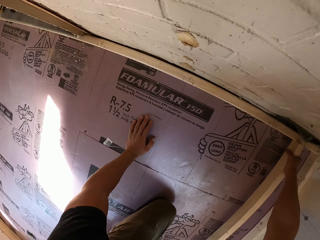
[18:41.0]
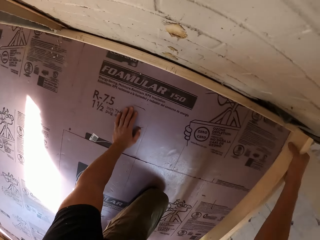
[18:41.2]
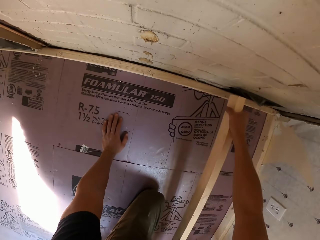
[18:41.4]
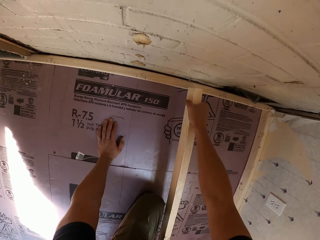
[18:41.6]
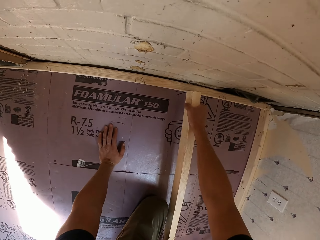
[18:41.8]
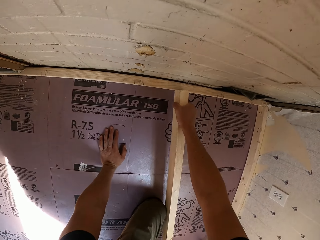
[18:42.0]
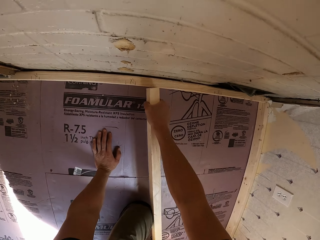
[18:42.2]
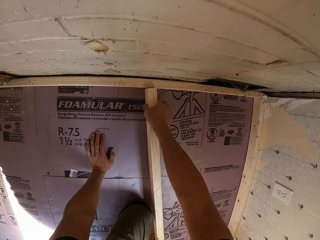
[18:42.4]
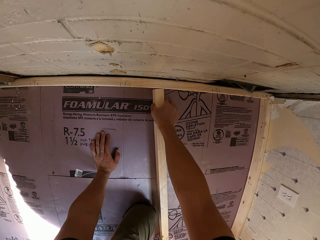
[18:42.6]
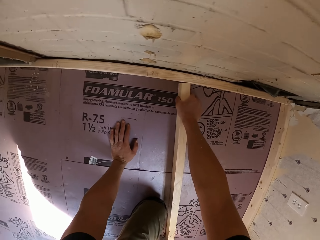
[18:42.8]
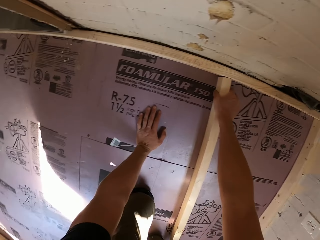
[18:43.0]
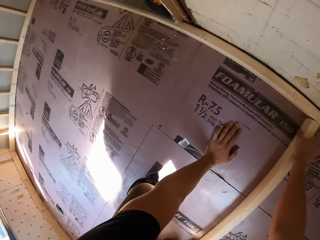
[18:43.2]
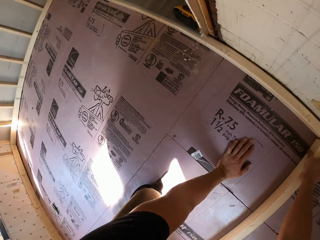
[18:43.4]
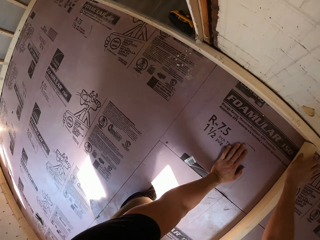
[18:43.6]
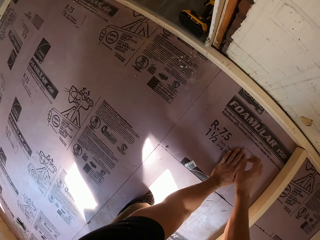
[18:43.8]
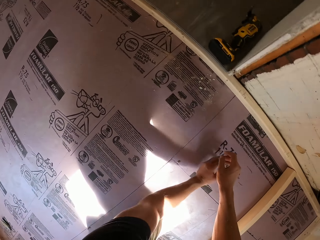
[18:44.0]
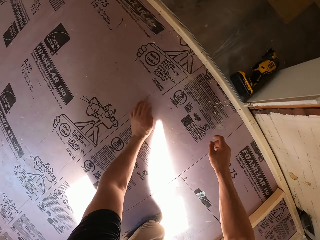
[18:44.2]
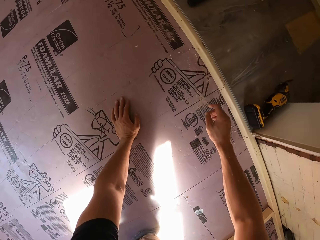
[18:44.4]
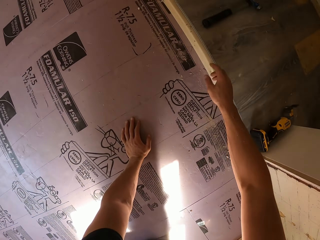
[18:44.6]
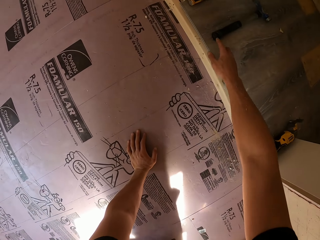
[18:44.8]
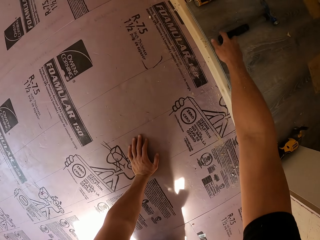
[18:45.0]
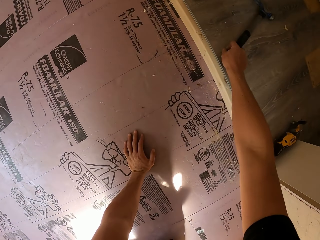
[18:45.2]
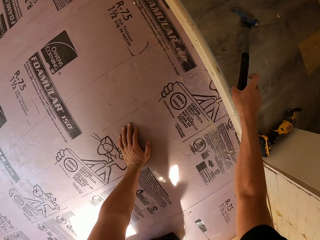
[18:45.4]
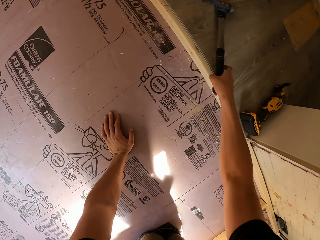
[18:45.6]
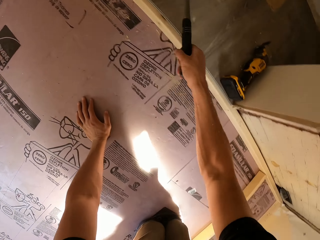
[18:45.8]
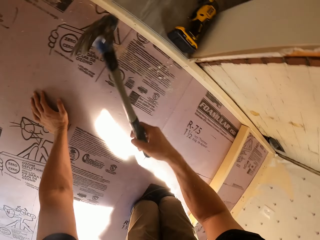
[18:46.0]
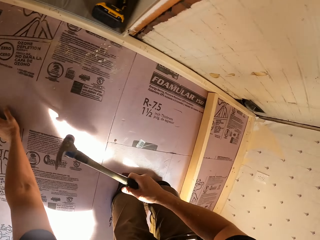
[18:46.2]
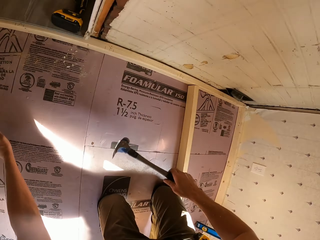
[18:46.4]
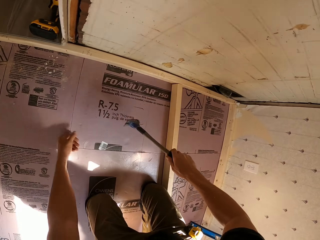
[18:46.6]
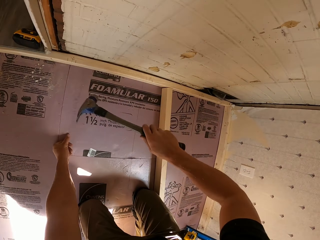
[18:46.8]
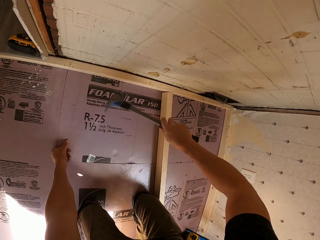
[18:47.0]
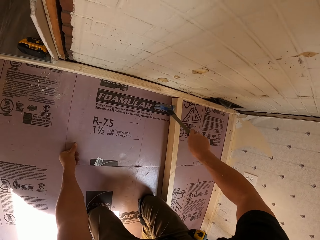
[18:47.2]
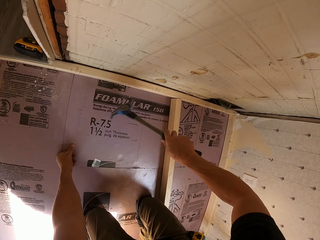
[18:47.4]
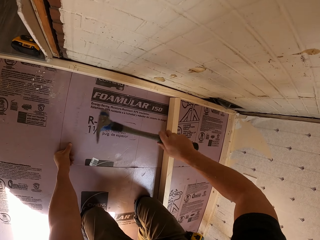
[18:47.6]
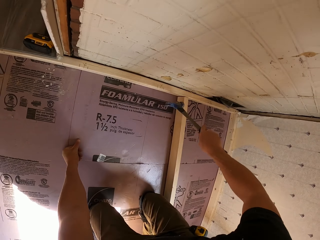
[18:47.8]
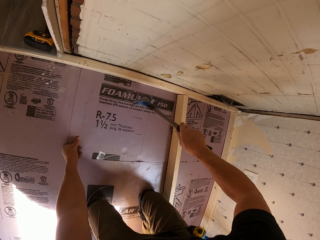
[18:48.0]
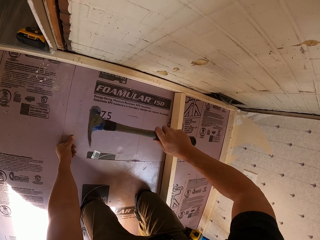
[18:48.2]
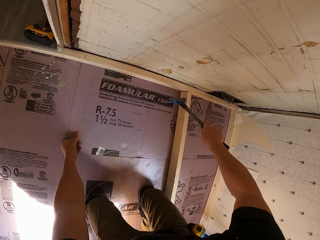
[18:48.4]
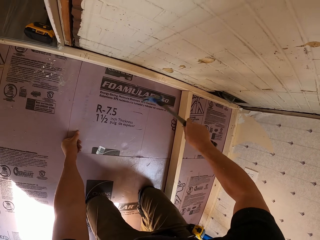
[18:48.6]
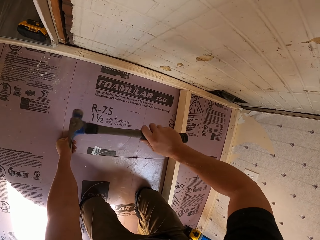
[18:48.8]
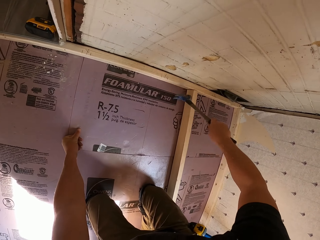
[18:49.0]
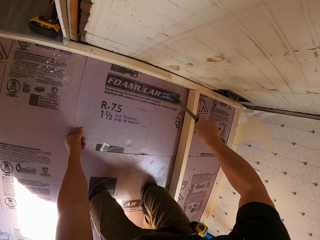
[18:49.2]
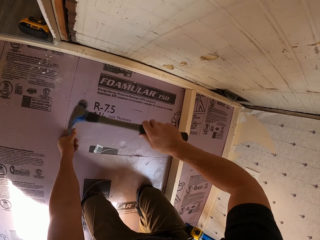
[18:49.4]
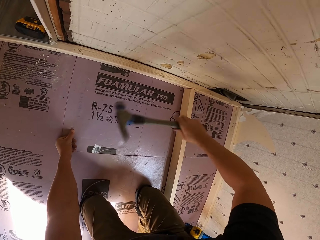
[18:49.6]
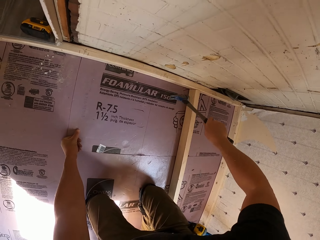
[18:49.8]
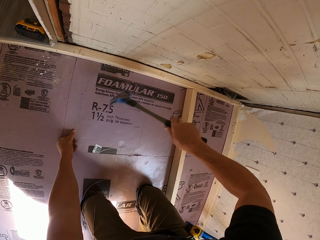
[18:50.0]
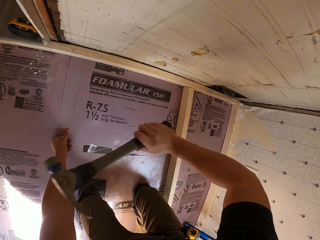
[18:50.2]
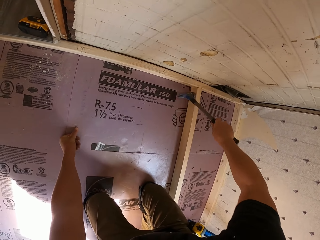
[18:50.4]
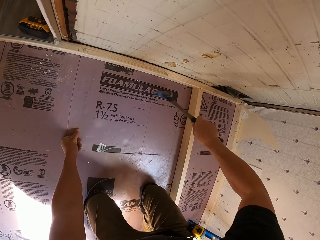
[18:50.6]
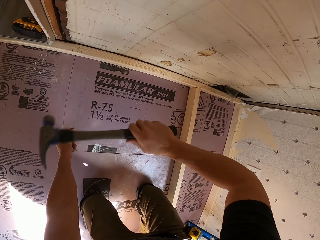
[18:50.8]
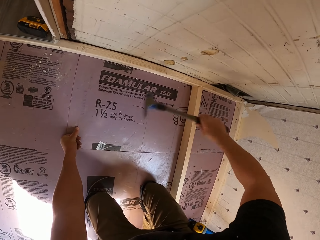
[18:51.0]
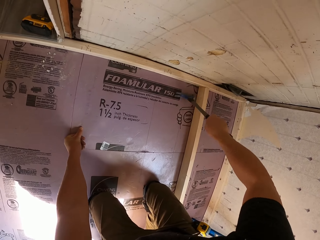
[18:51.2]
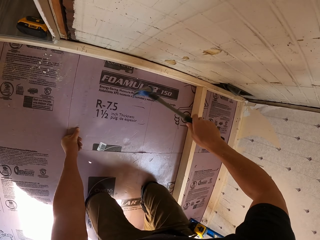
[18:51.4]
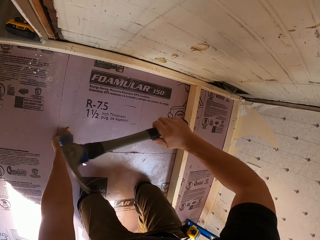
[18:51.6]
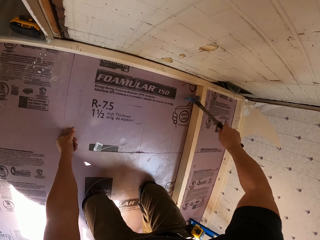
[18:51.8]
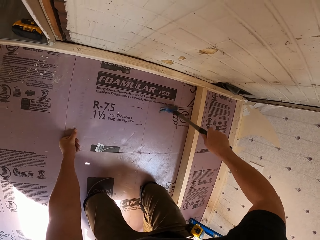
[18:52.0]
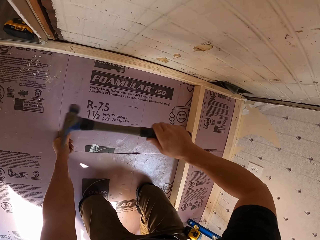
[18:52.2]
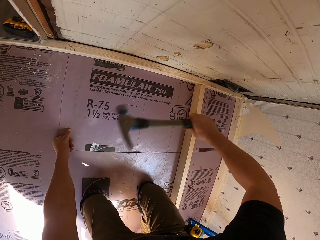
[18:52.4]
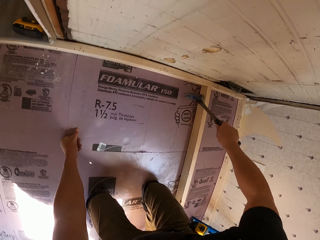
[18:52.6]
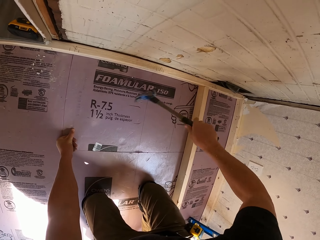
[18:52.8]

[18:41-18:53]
The camera wearer picks up the hammer. They hit the wood with the hammer.

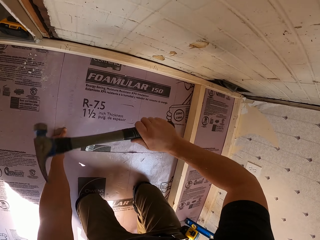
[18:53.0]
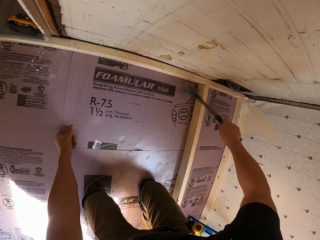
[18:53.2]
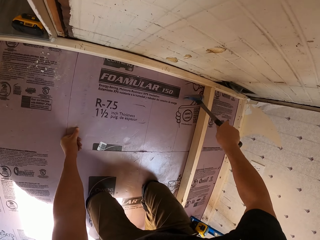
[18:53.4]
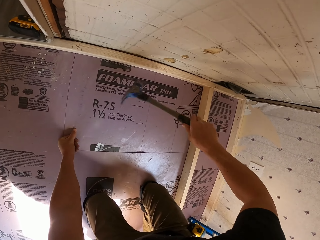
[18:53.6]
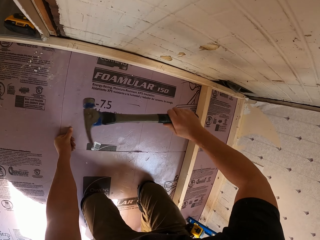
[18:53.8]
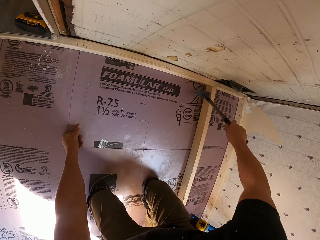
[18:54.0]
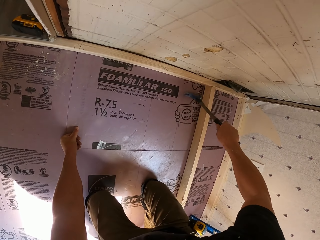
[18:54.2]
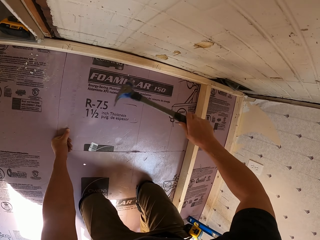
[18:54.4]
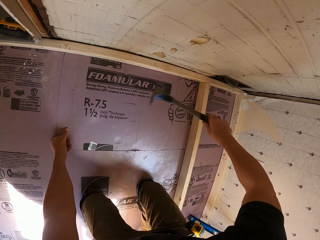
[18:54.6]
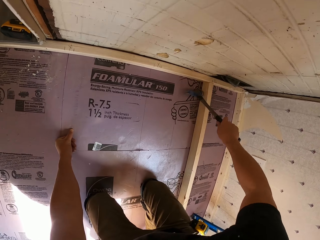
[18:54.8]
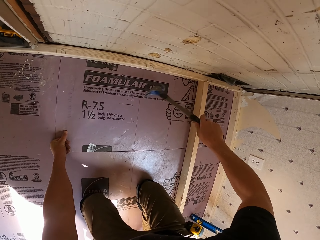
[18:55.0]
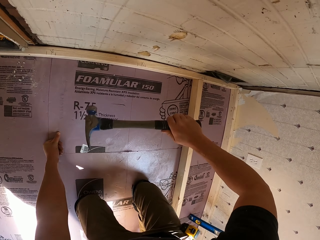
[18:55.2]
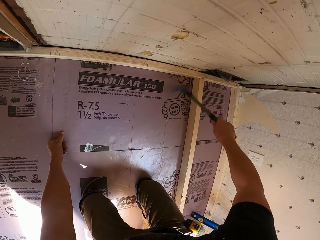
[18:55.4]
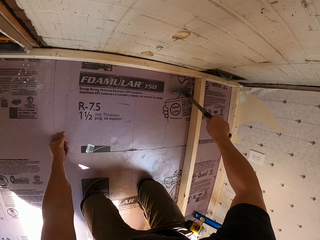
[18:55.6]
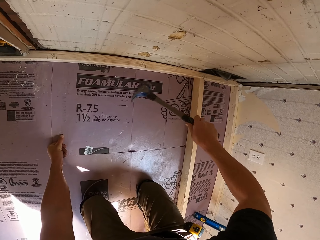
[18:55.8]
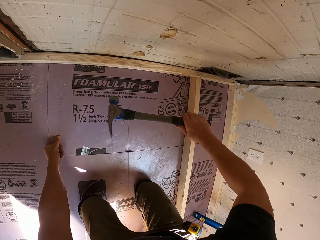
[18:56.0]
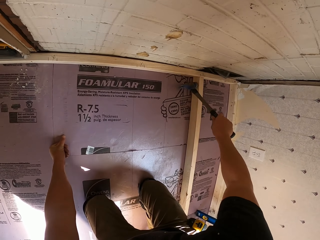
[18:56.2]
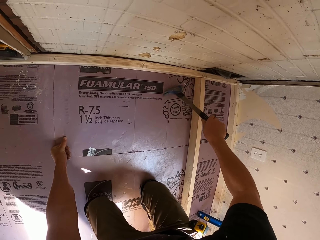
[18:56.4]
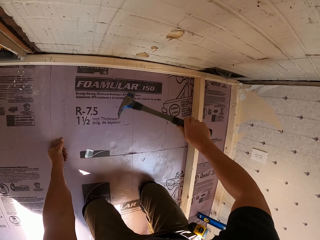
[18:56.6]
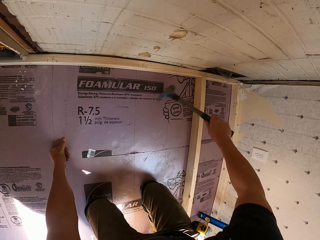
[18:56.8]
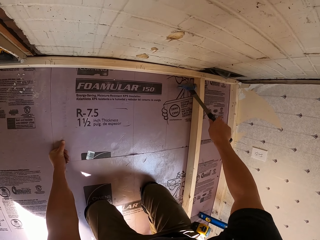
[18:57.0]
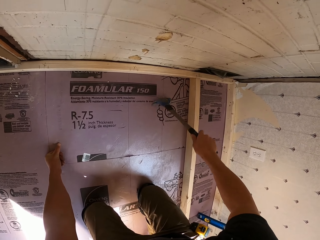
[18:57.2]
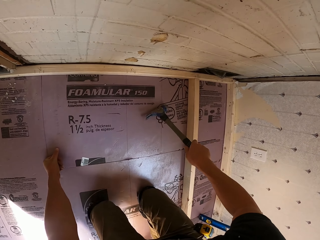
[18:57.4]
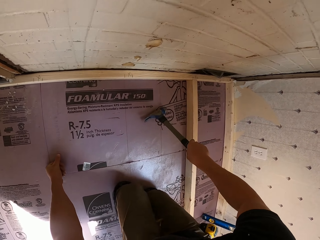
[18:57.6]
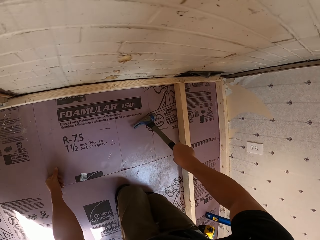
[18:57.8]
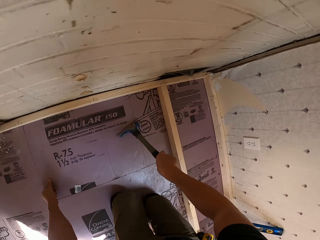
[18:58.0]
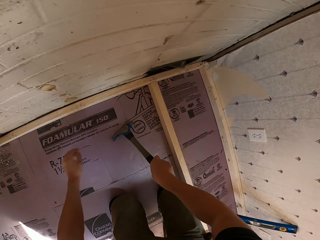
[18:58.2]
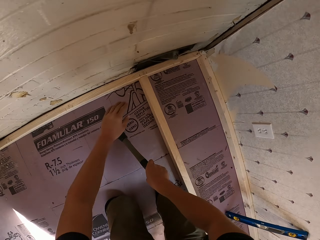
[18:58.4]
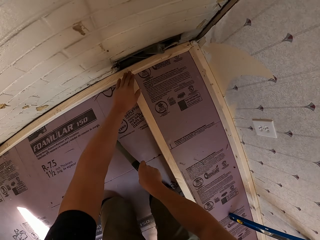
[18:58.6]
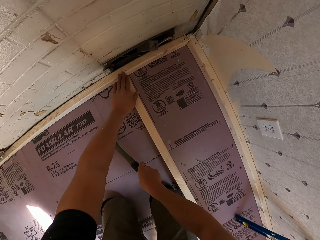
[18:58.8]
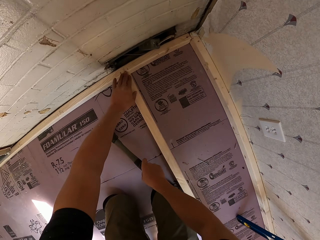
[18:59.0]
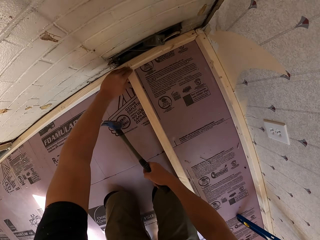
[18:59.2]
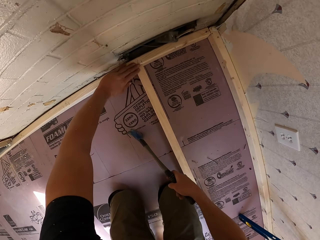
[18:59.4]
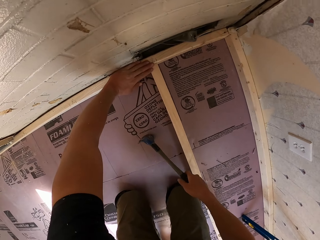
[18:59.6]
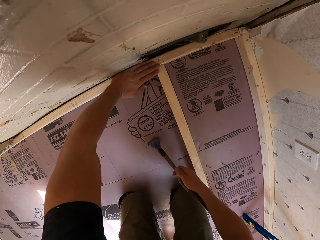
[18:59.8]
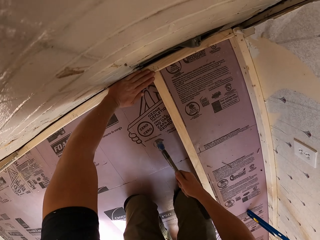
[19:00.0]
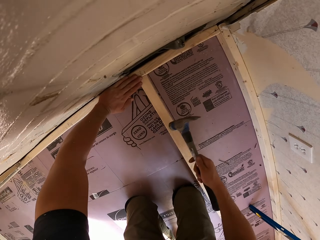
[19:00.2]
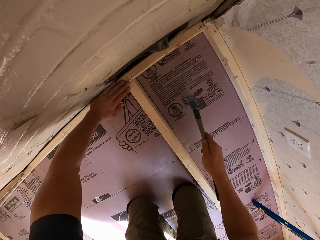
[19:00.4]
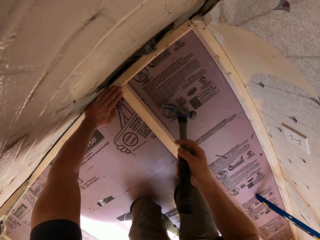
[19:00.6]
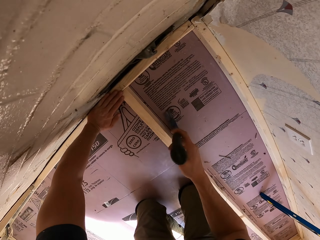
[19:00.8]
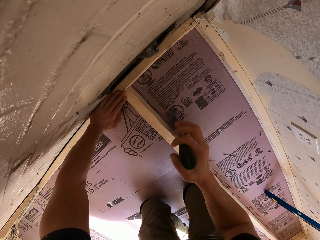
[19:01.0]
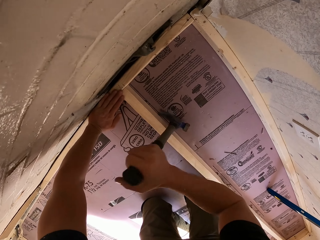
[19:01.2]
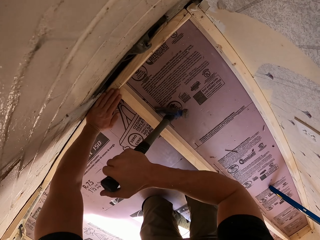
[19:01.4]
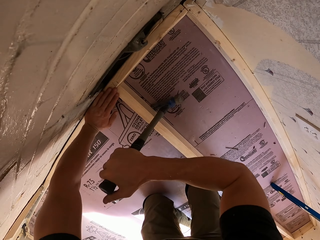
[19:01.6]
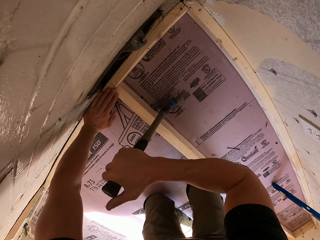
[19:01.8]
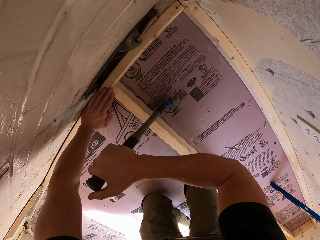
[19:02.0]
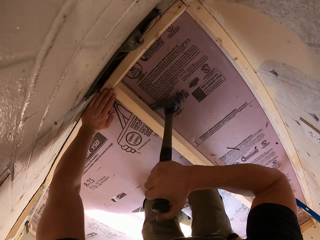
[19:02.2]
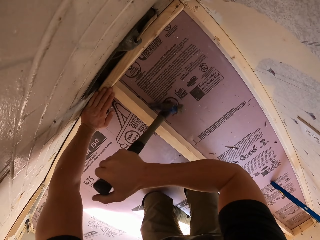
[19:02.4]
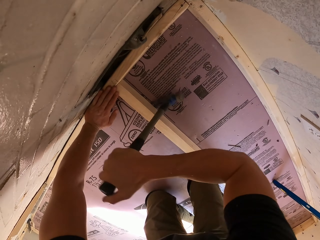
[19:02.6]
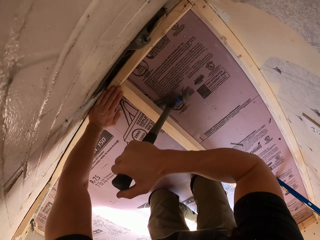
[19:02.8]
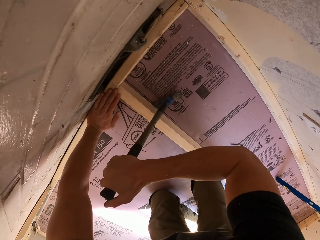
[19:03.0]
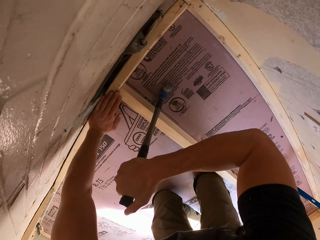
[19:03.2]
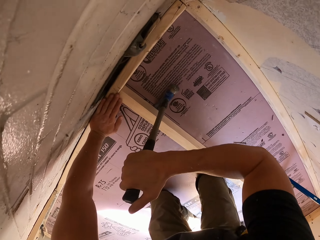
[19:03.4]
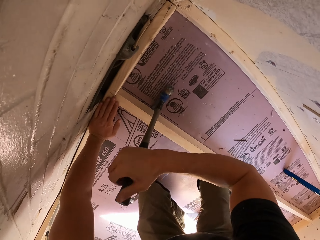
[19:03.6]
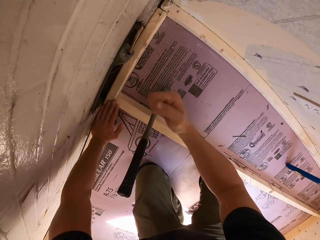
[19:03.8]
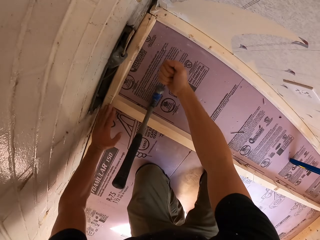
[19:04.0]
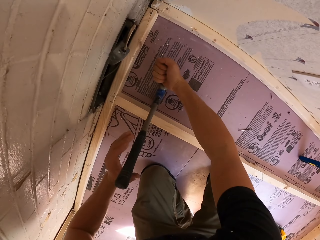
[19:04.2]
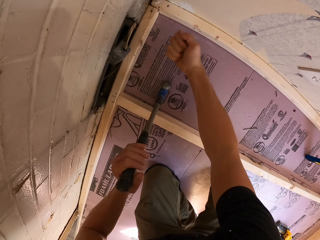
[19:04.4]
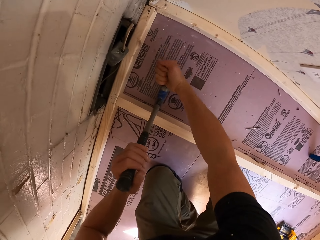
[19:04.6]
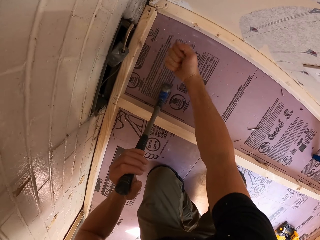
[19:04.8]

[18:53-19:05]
The camera wearer lifts the wood with the hammer. They hold the wood with the left hand.
